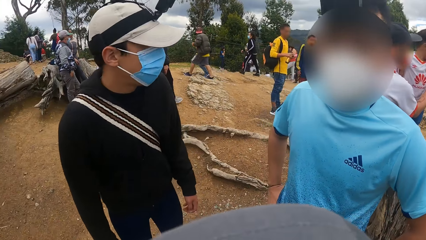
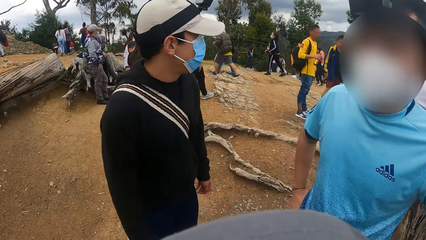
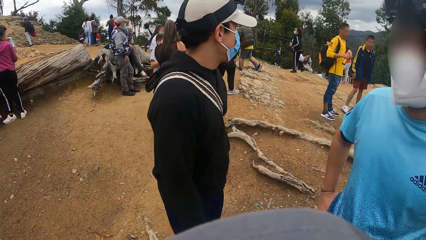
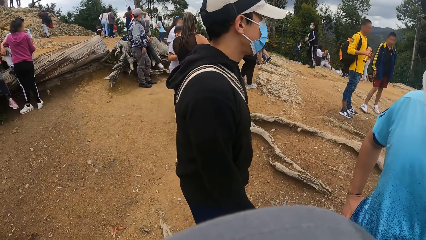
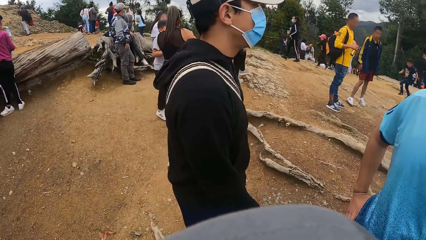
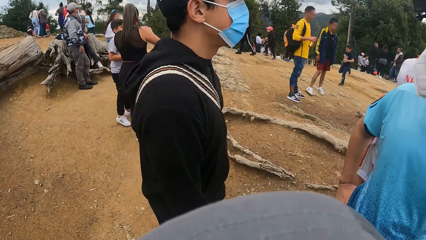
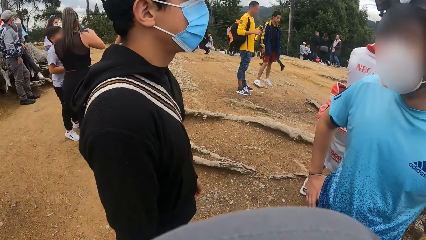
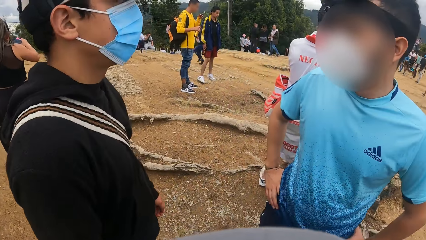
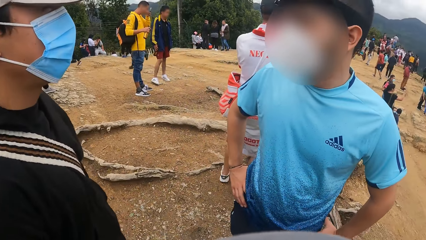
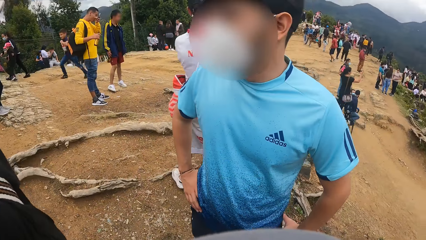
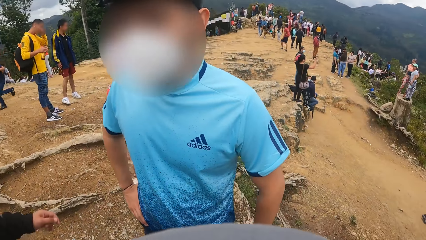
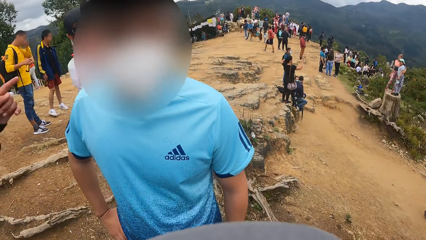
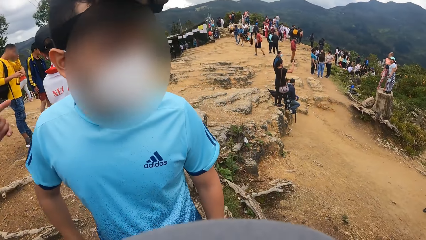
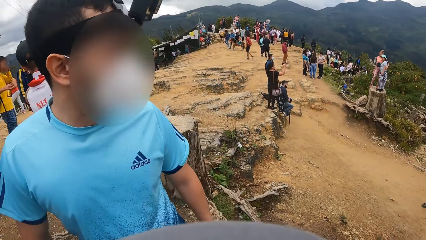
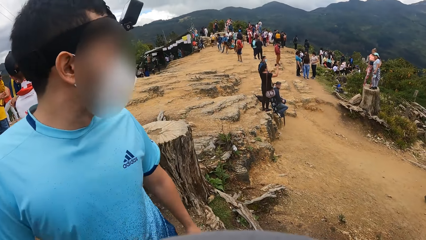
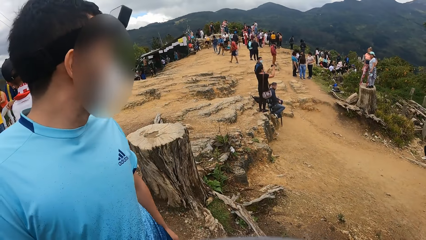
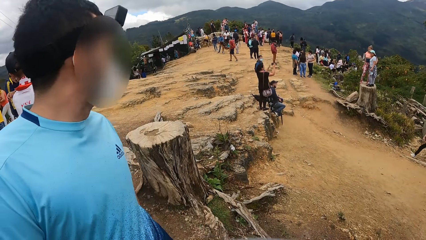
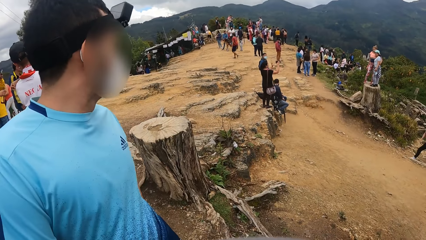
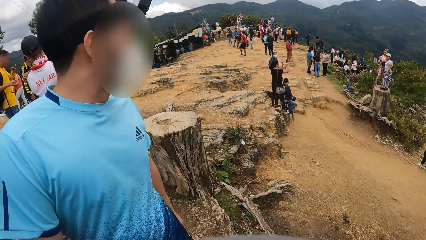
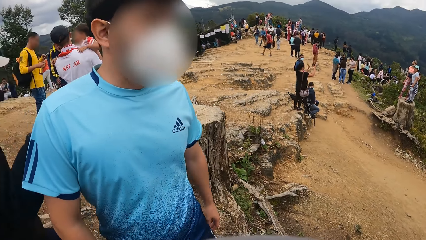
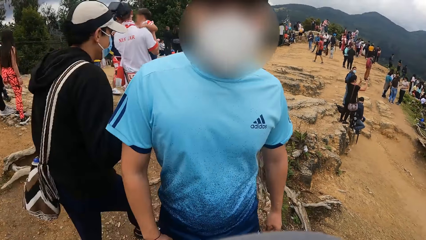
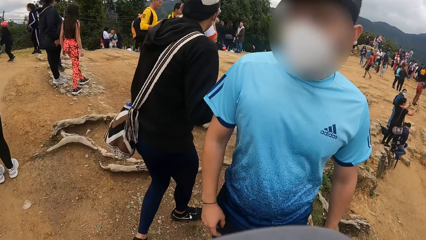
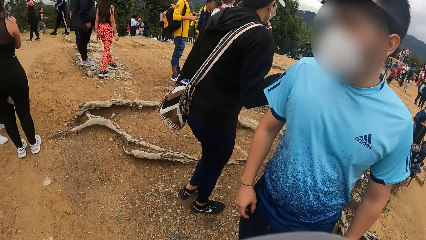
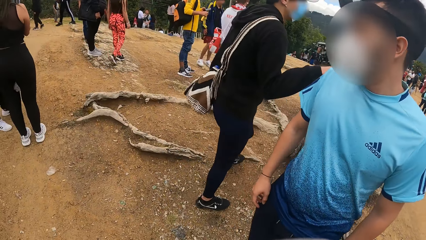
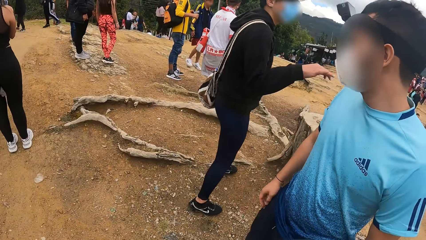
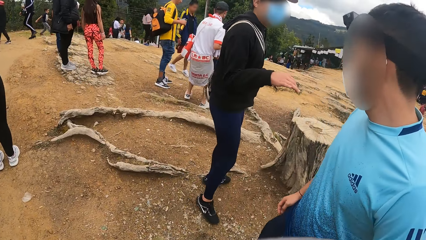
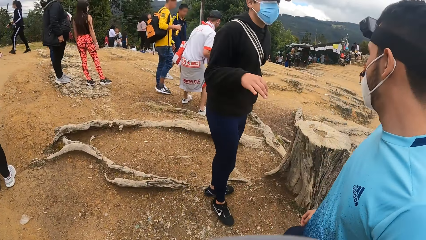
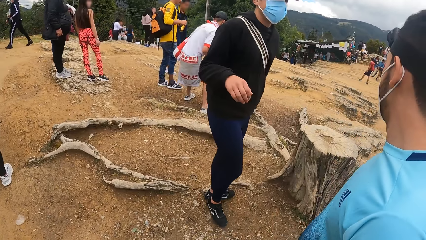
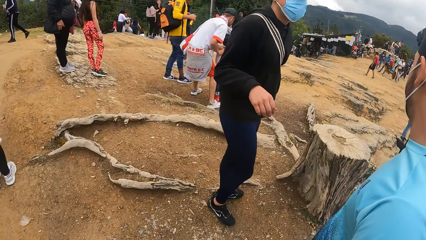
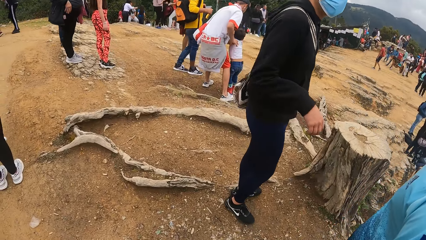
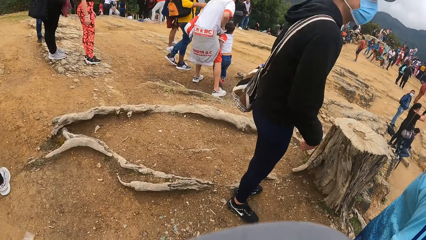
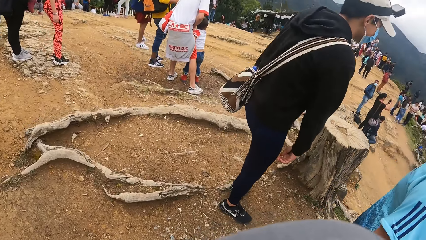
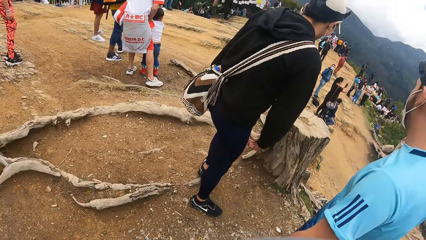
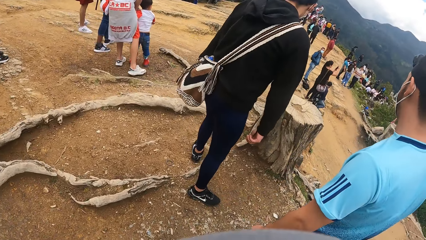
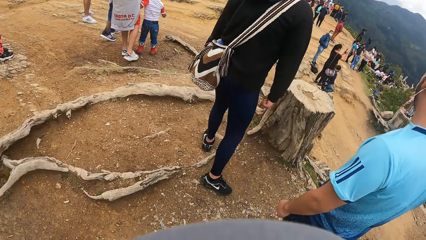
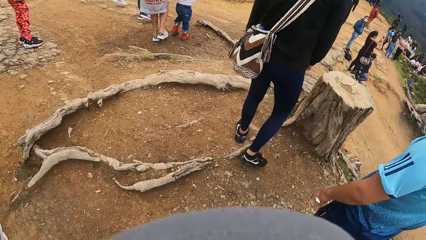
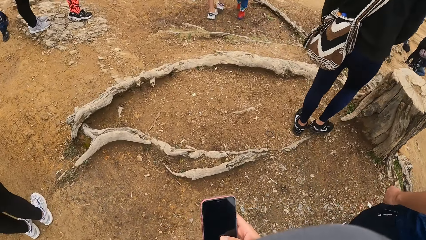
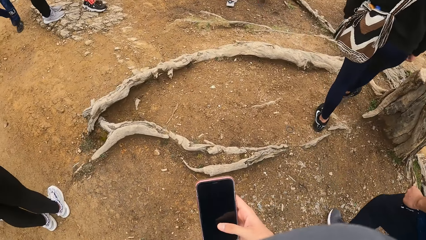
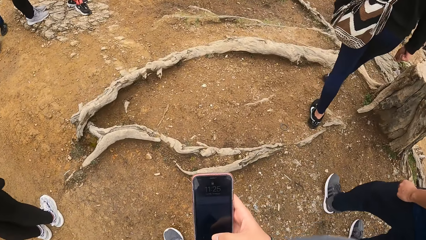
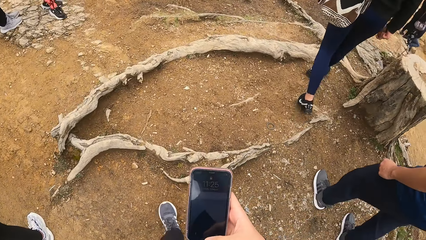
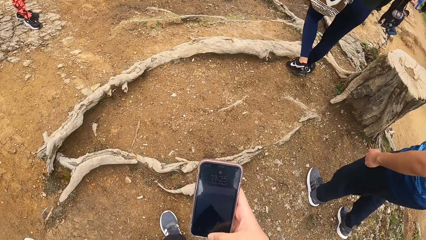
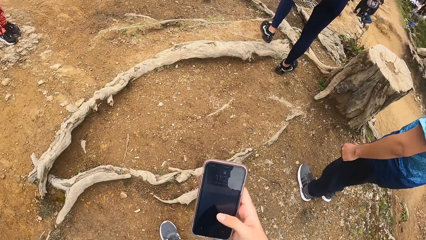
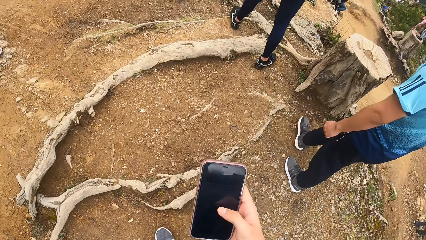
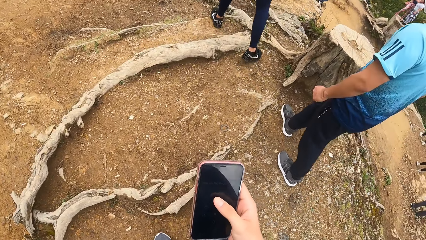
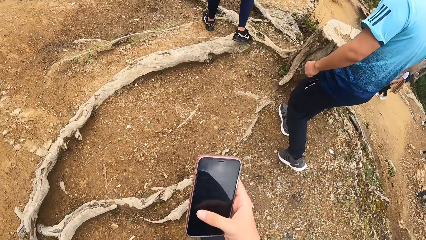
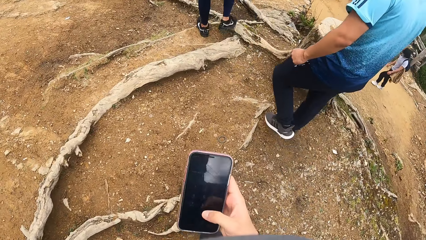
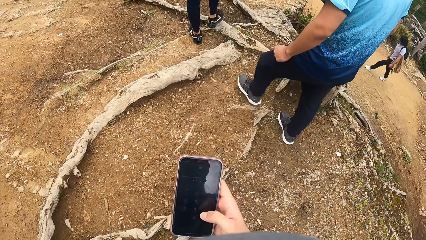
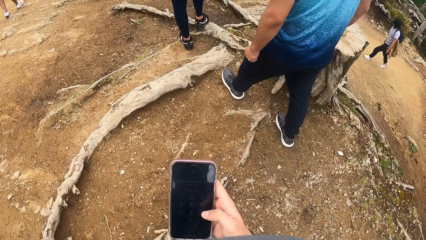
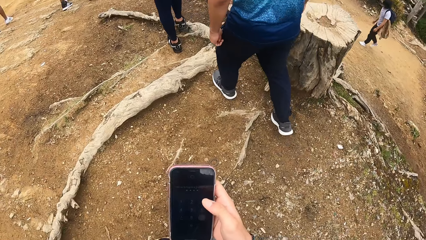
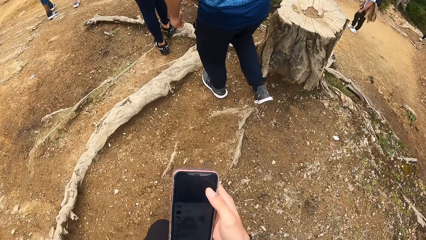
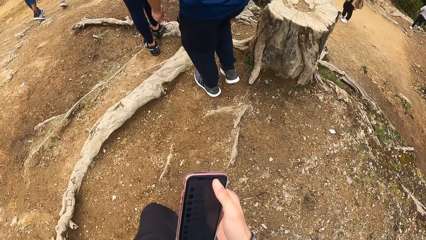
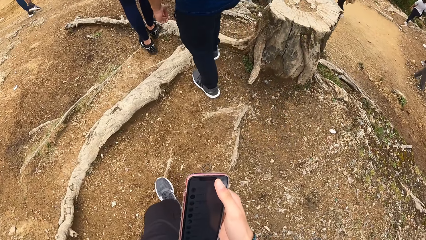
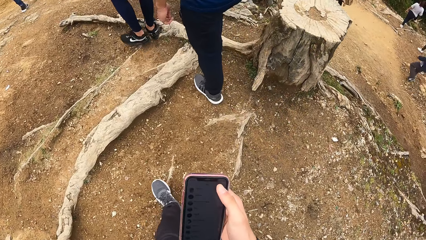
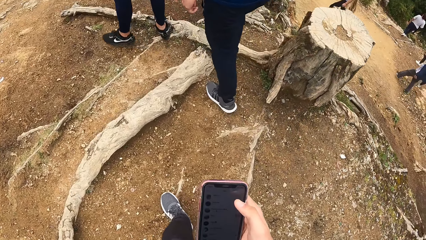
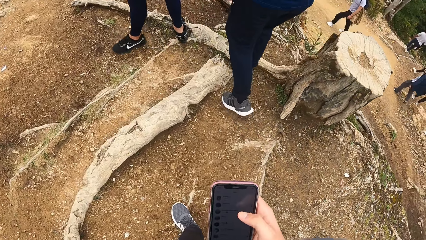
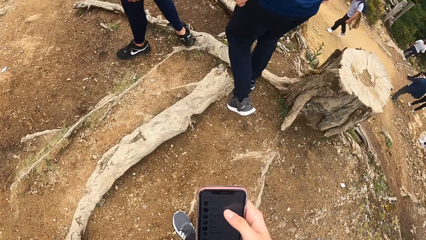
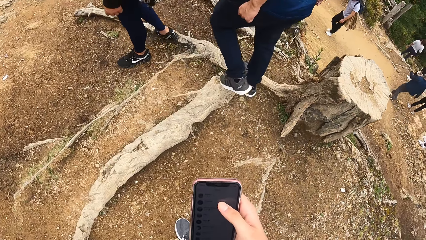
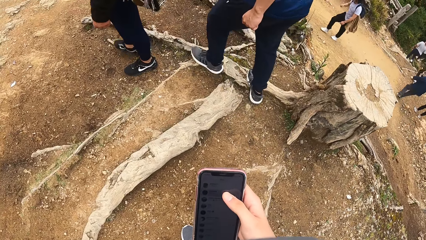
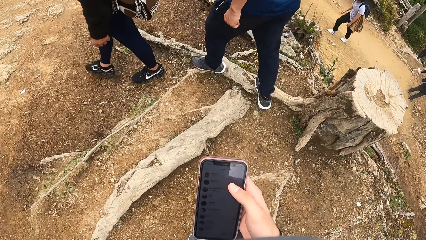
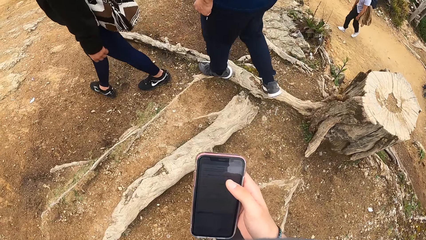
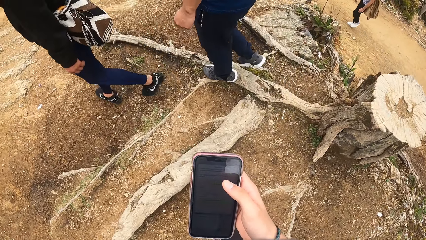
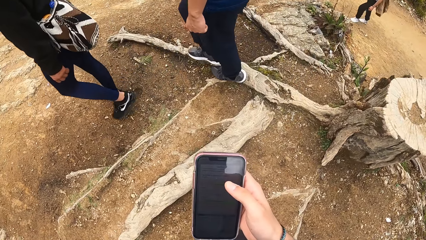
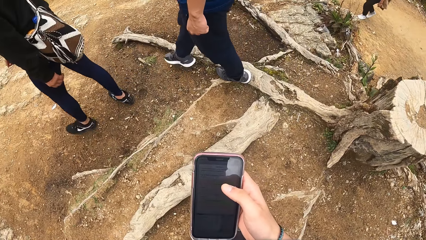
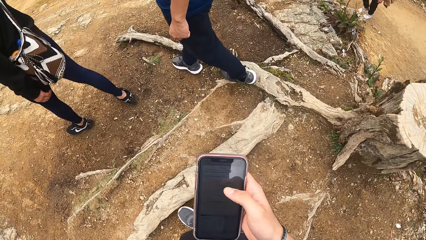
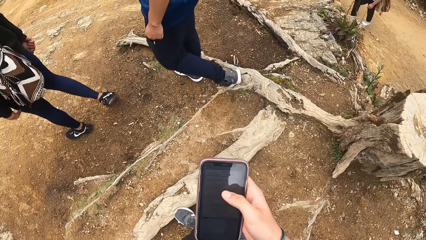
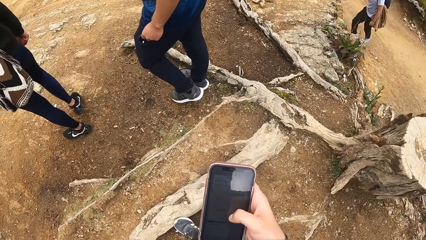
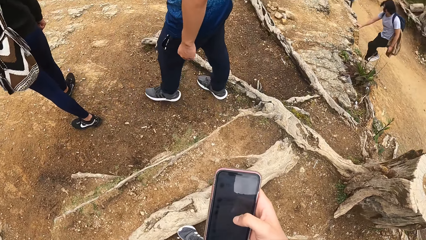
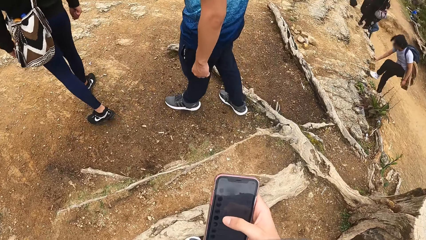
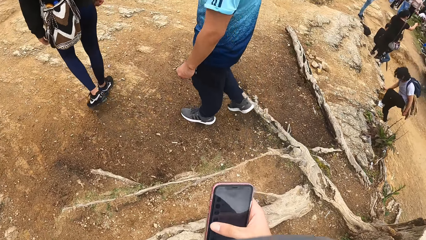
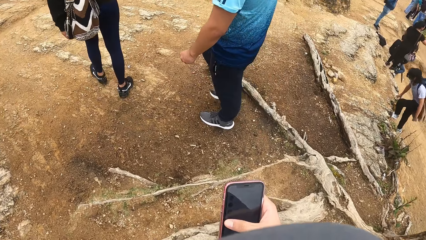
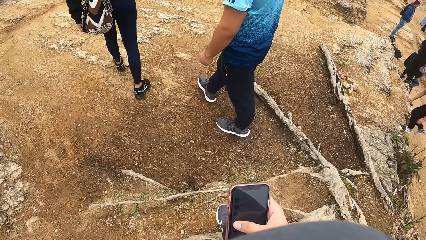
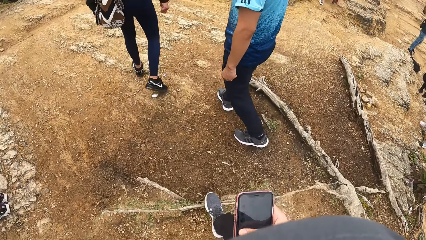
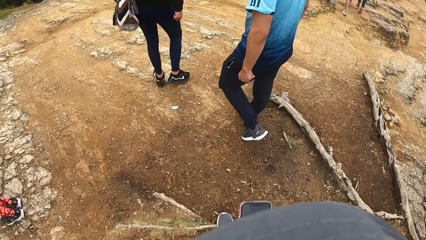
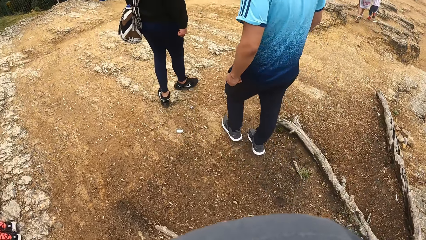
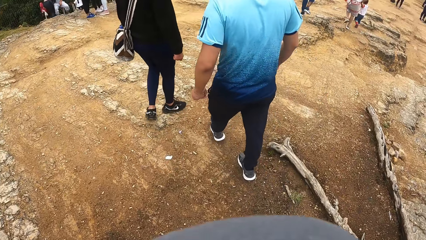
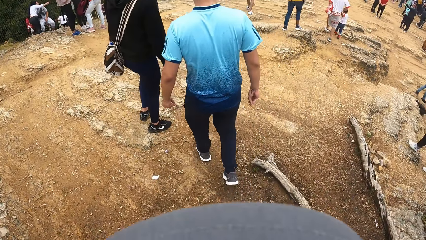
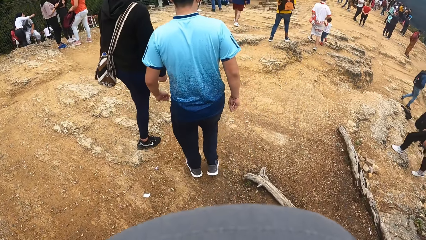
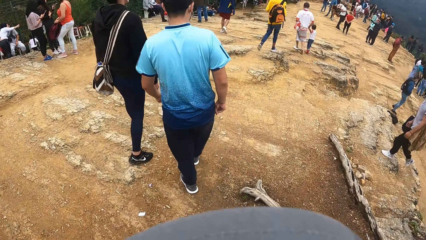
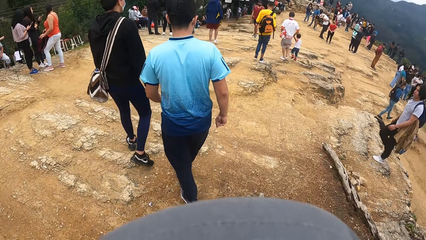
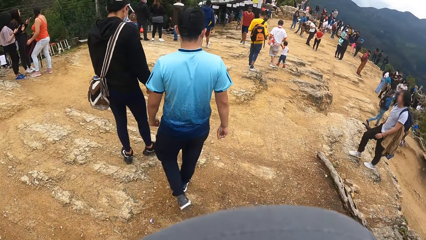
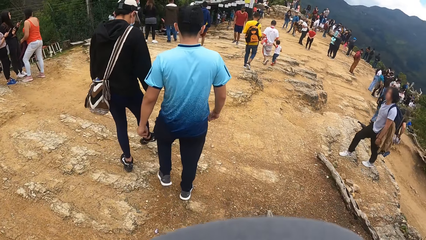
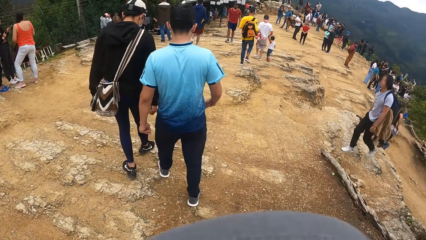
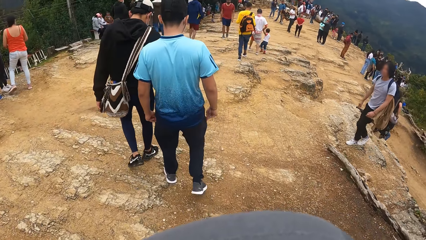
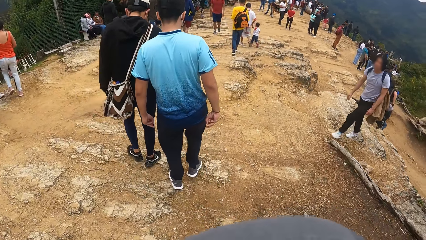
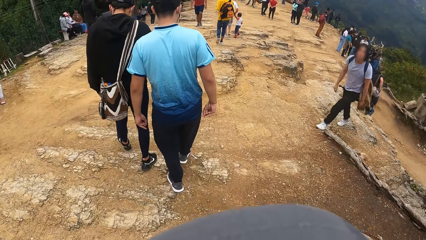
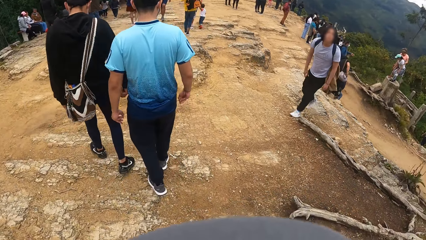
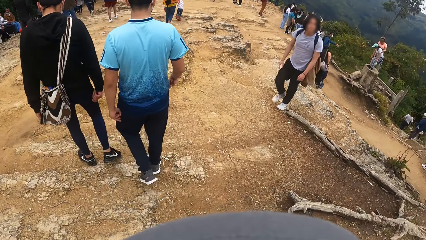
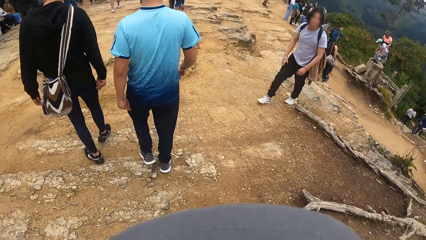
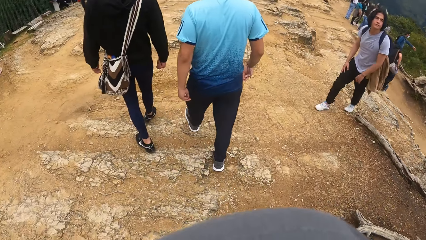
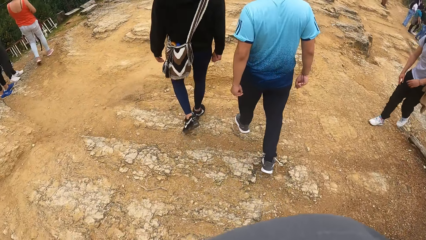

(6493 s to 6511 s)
A man points at a tree with his left hand. The man walks. The camera wearer walks up a path with another man and the first man. He operates a phone with his right hand. He walks.
